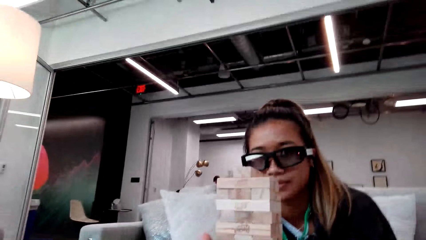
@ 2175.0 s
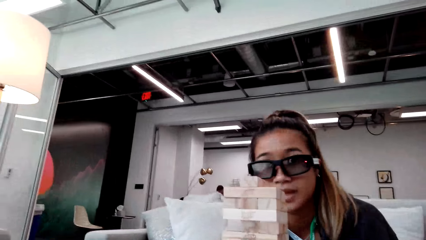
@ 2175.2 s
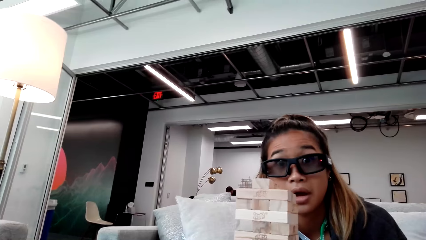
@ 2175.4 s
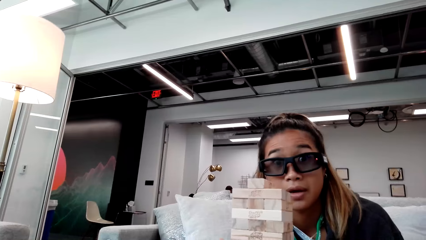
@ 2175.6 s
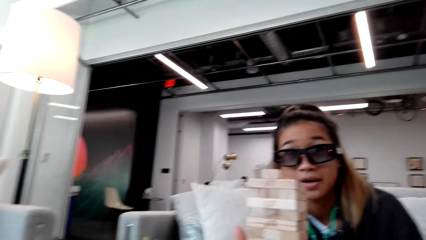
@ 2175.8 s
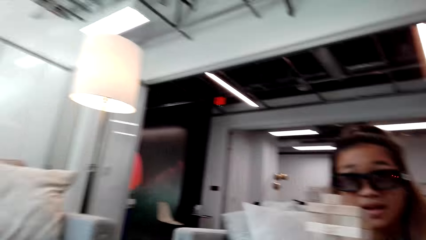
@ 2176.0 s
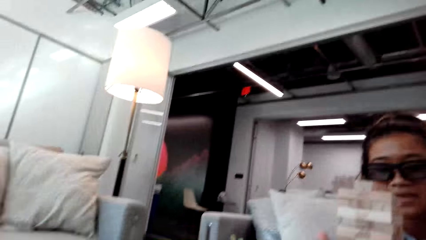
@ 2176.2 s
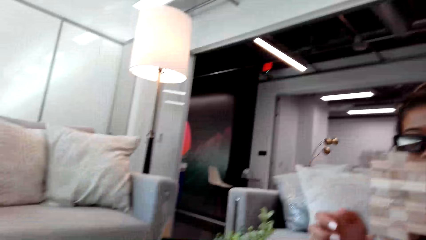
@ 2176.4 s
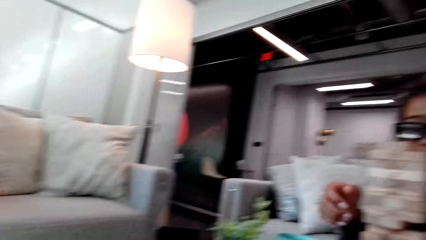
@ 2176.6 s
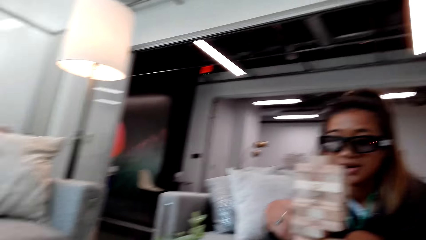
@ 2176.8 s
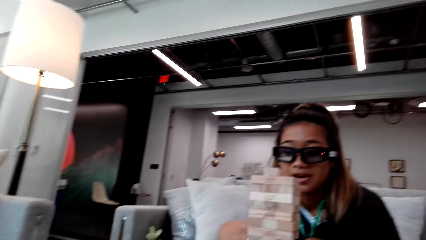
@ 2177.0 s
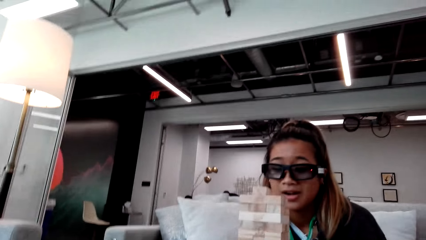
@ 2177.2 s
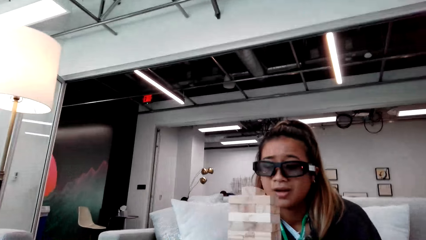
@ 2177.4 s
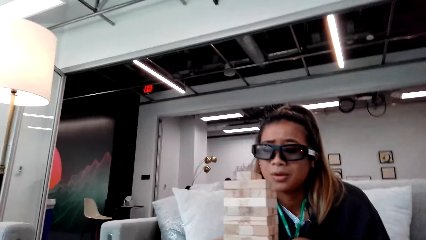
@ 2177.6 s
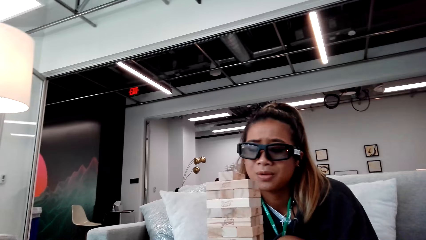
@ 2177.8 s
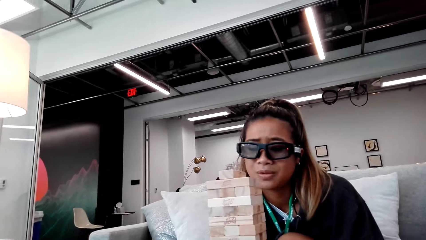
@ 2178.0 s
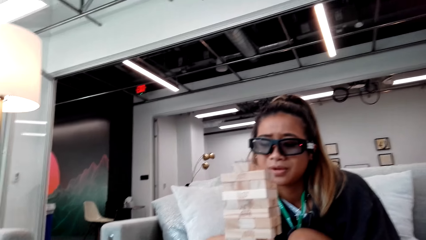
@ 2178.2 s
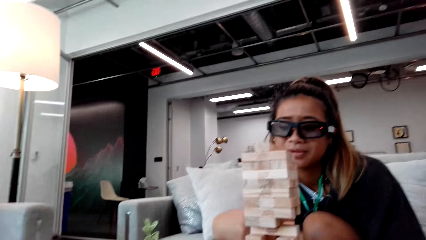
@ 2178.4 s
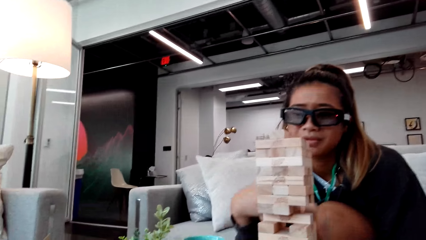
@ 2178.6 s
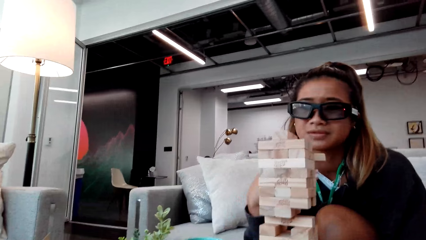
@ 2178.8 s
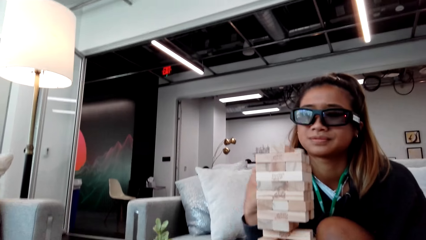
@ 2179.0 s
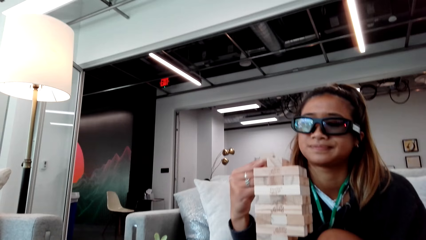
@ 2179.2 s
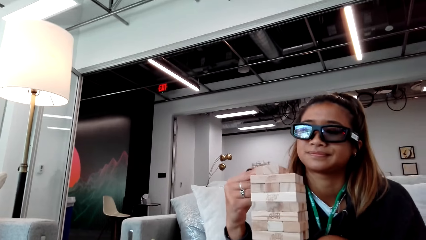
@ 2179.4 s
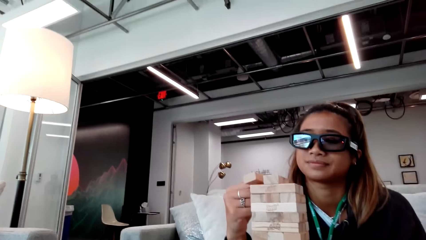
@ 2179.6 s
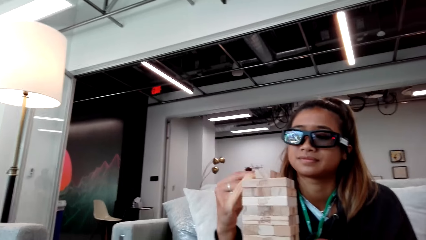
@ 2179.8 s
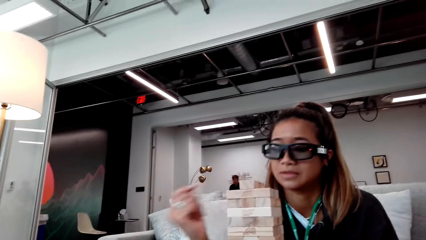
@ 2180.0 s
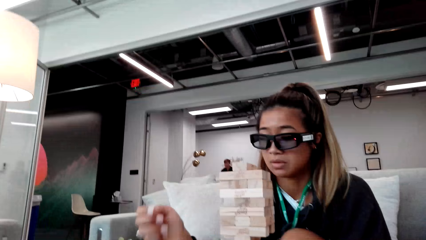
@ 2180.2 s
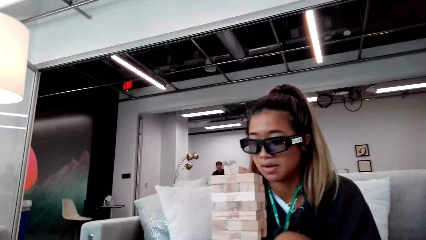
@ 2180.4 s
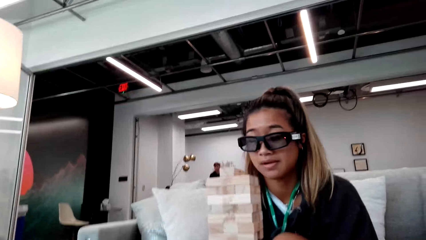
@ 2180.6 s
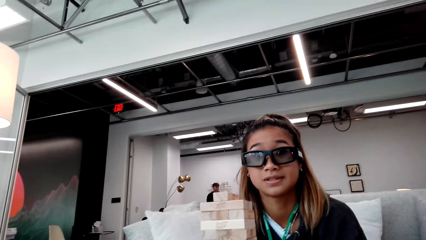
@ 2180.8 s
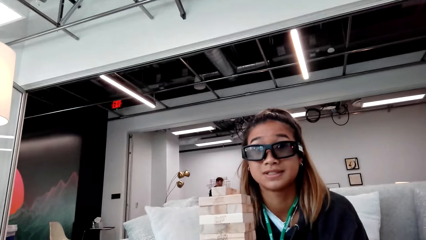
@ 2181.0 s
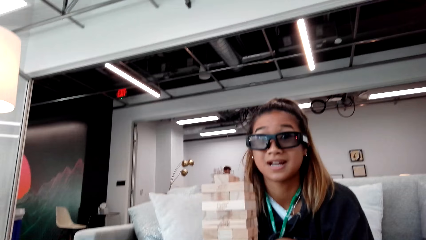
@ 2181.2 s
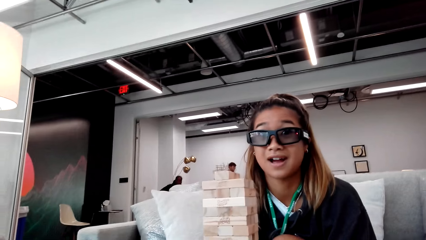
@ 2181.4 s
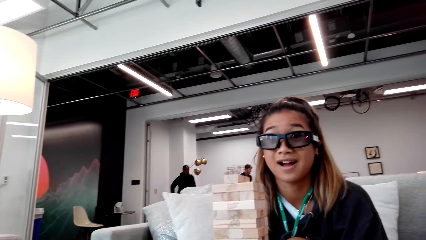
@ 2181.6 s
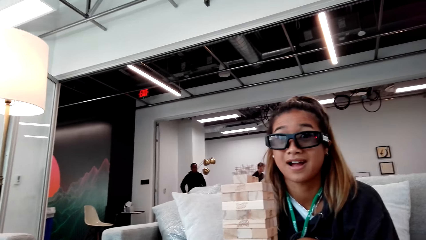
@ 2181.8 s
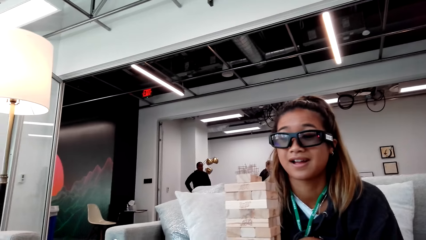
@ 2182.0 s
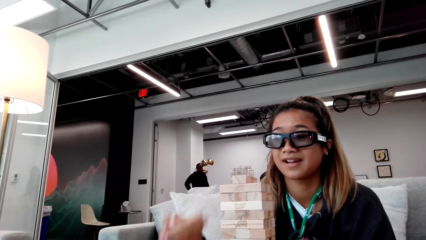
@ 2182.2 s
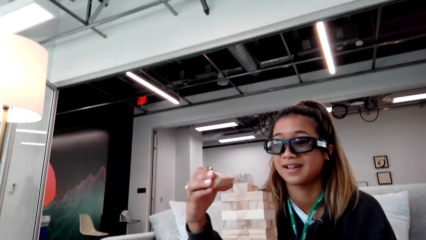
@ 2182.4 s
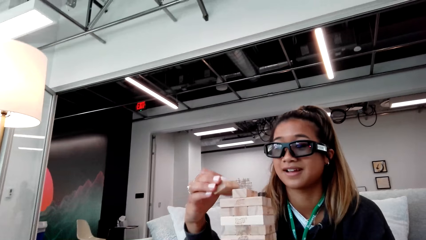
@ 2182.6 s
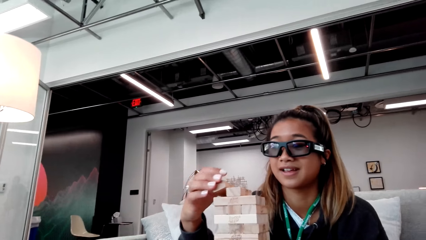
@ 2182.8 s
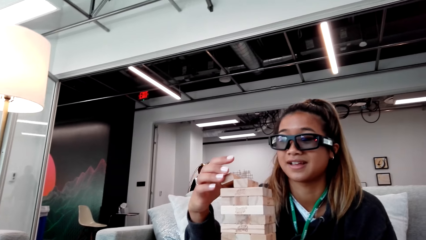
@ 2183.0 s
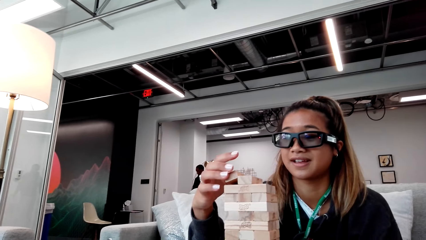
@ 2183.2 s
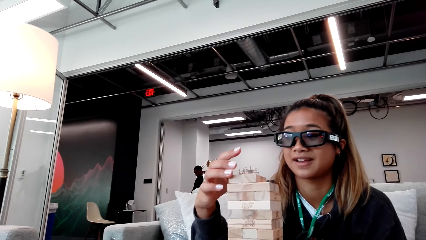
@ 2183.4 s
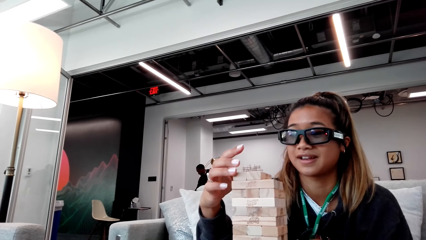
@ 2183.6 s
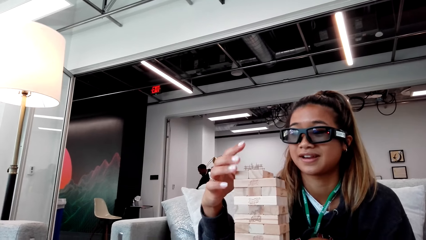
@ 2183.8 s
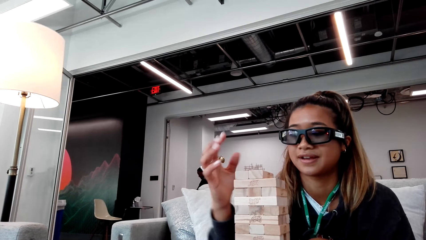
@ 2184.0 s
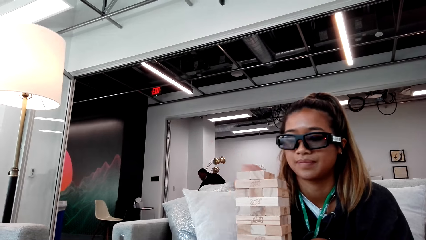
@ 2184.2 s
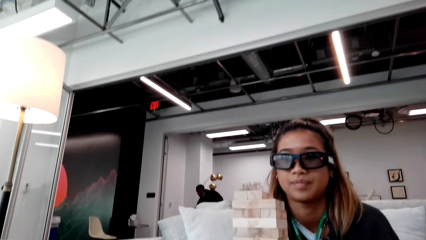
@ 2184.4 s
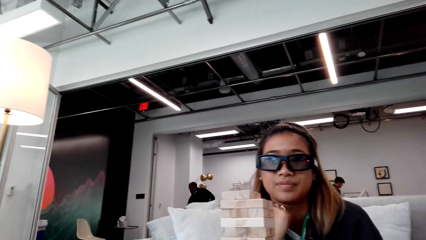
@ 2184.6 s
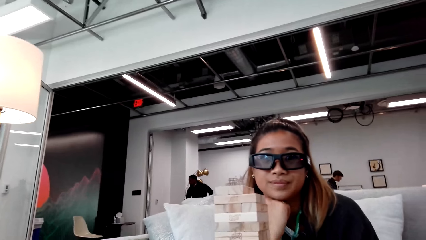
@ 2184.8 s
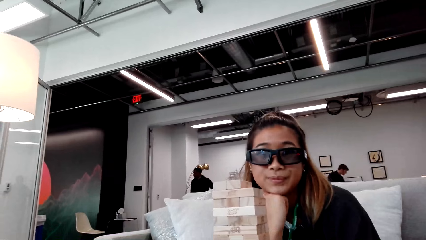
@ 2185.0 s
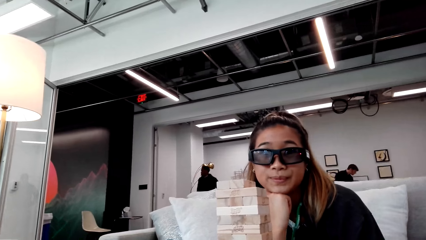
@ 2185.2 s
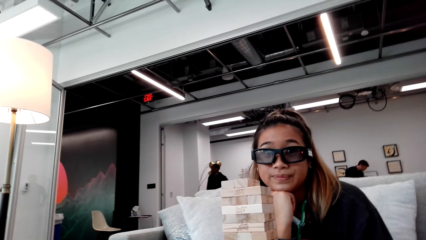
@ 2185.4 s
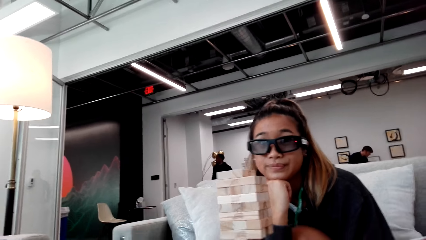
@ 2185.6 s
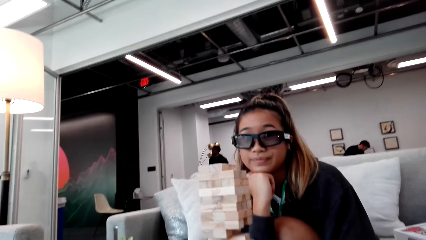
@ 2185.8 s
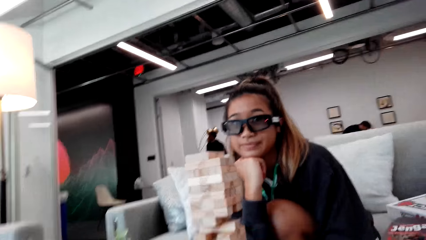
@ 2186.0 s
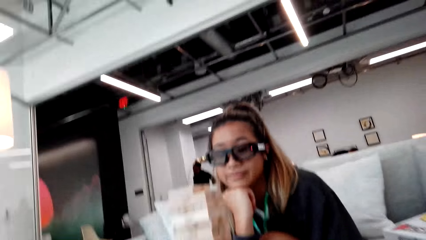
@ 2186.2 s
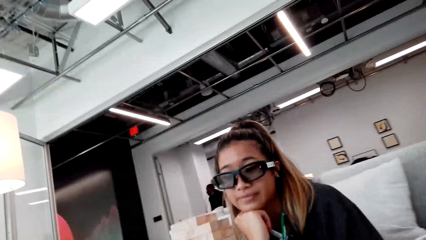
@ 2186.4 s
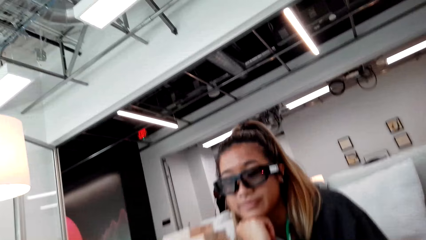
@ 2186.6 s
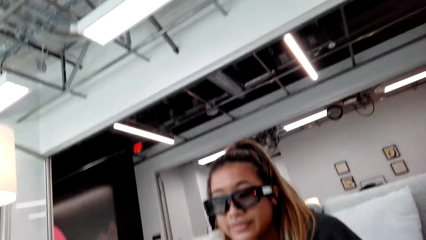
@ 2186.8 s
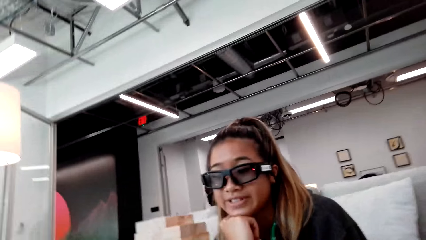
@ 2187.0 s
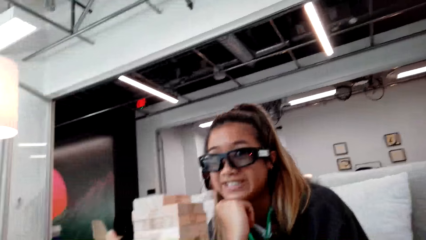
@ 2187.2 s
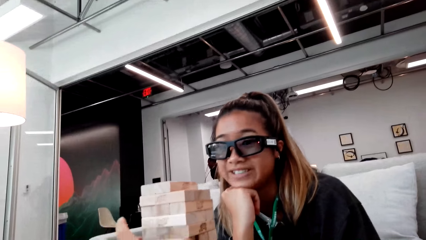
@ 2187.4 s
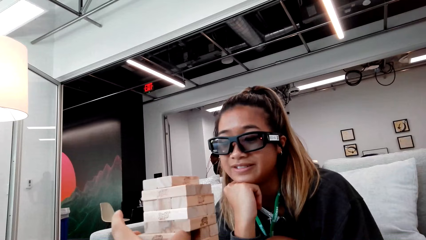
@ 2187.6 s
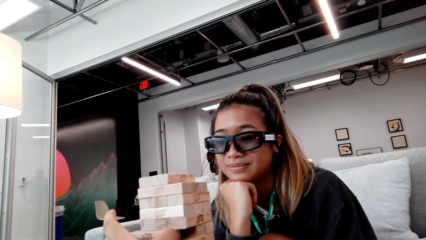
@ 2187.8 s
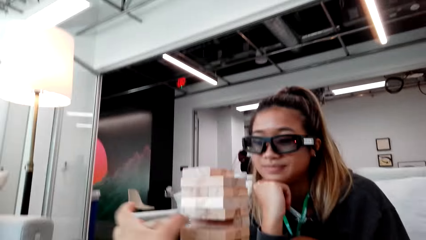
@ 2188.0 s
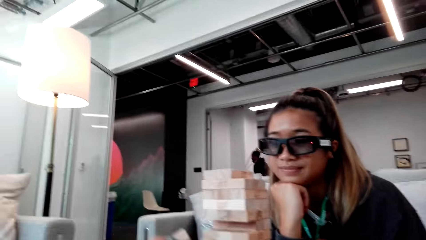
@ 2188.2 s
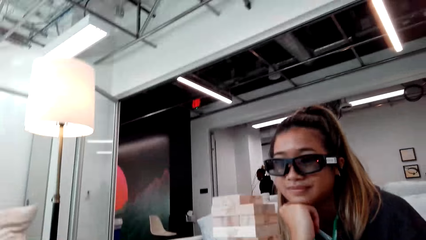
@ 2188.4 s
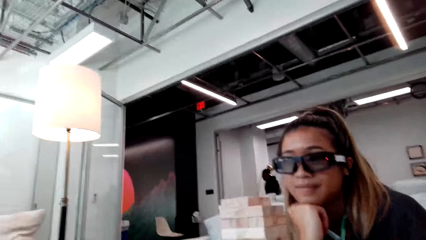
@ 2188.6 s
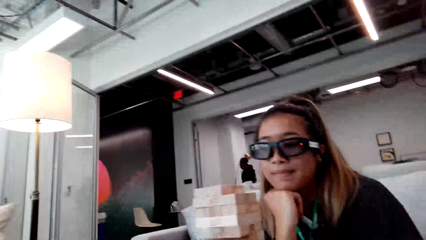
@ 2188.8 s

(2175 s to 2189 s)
A woman drops a jenga block. The woman drops the jenga block atop a jenga tower.

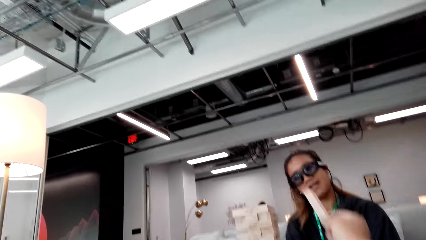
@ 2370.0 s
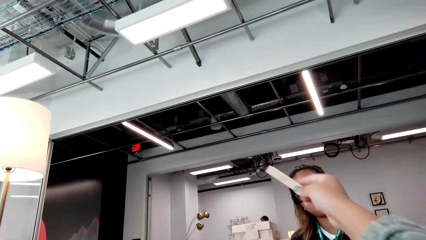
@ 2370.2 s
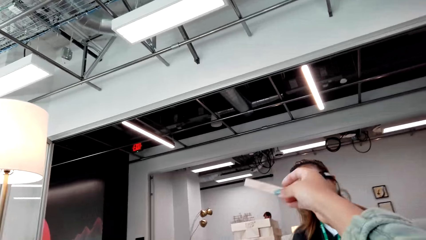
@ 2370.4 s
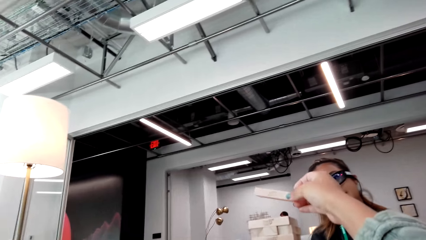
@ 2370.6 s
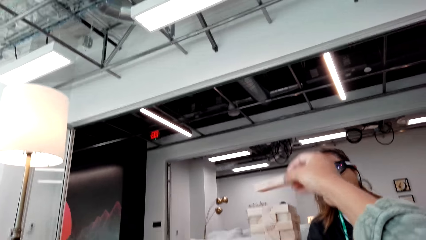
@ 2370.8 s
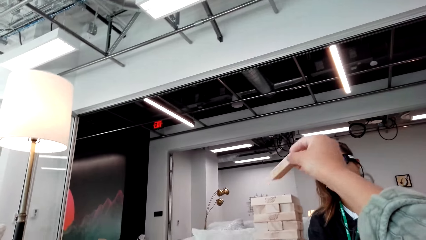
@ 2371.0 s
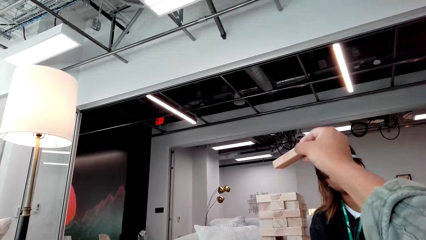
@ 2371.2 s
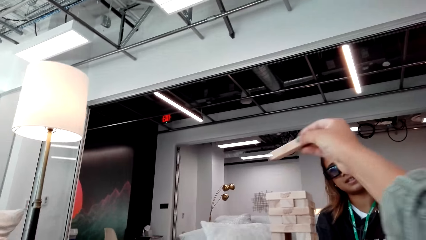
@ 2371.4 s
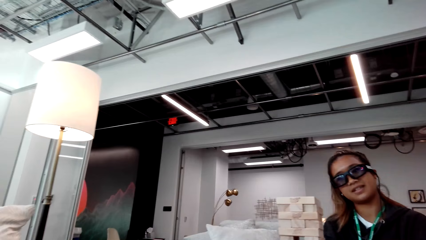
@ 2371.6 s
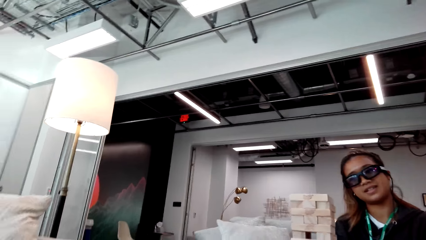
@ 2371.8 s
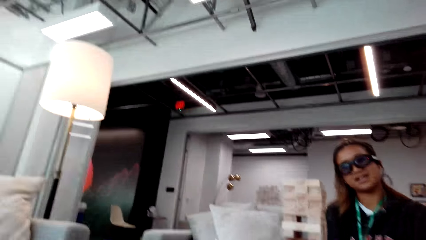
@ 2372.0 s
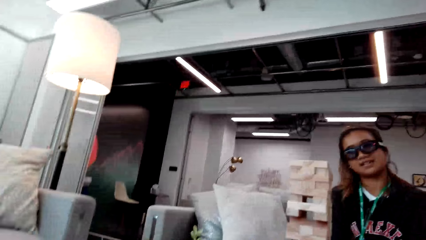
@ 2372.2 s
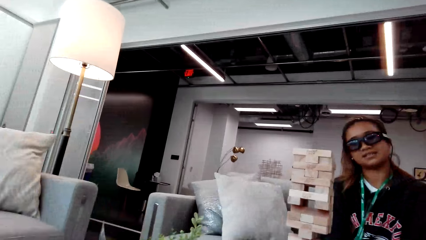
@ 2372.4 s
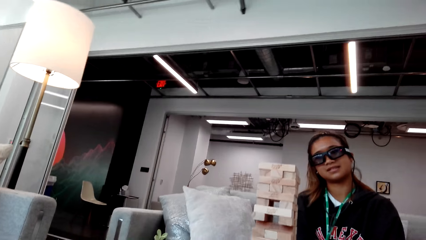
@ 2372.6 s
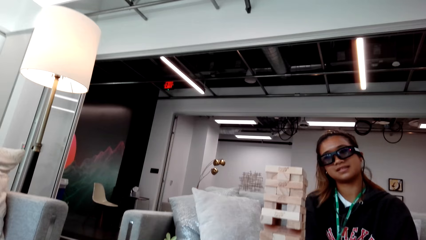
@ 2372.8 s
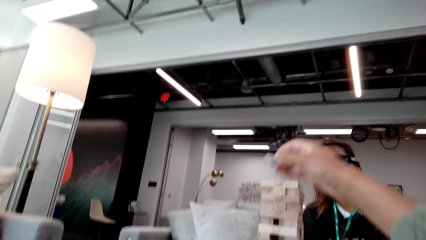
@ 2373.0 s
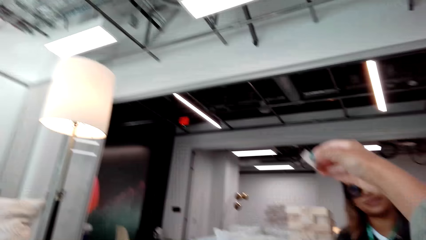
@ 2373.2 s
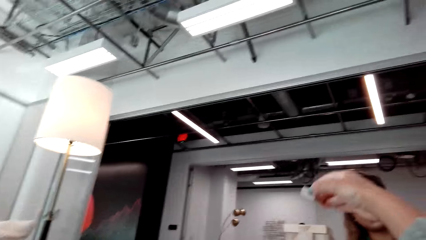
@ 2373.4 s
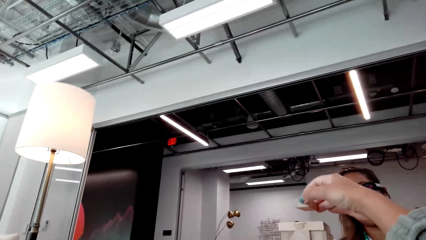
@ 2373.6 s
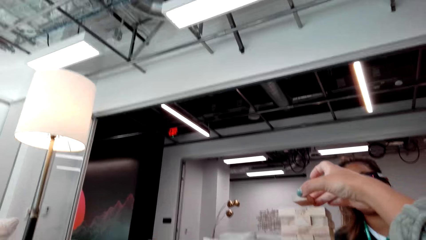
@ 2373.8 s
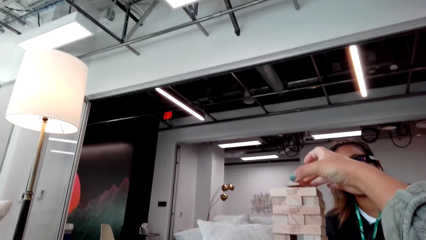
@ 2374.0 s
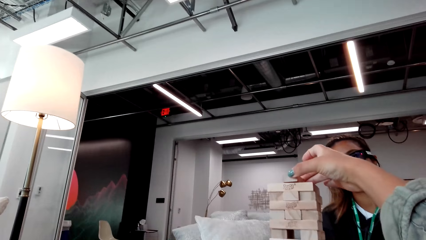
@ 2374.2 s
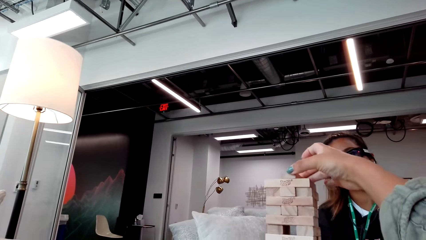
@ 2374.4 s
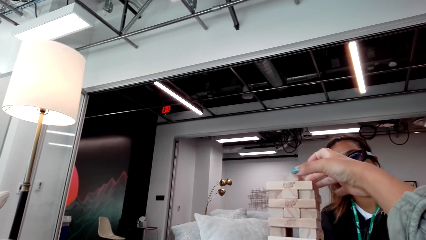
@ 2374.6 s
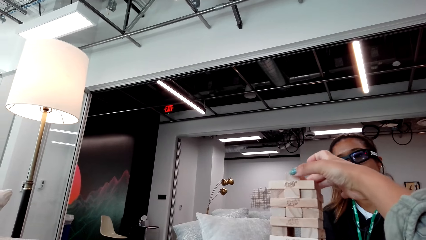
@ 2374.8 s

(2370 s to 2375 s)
The camera wearer hovers a jenga block on top of a jenga tower. They place the jenga block atop the jenga tower.
